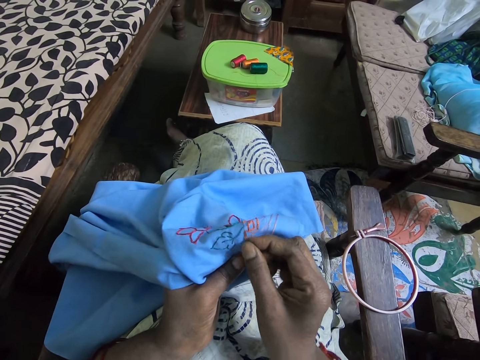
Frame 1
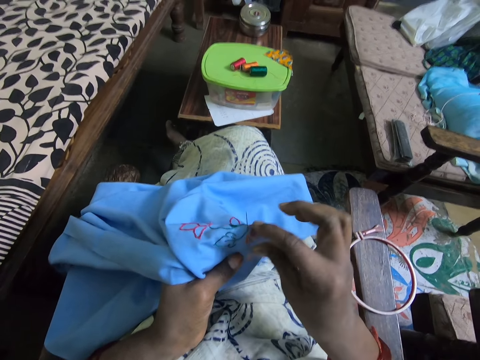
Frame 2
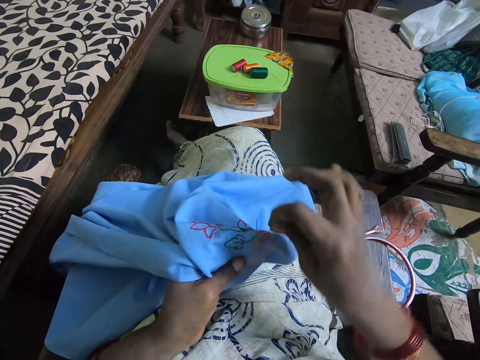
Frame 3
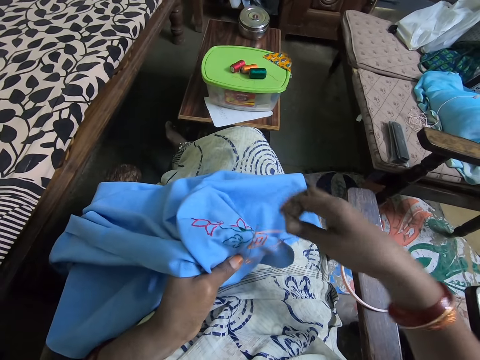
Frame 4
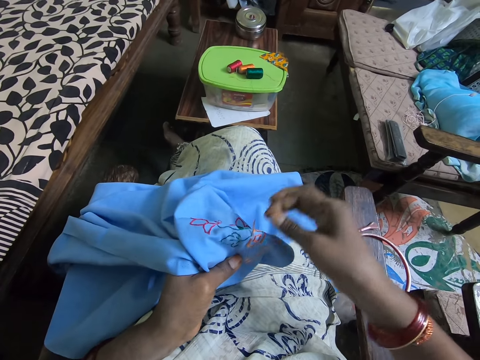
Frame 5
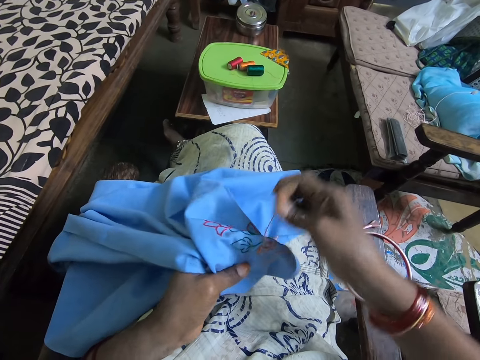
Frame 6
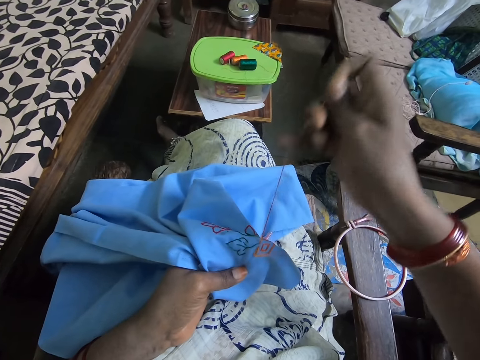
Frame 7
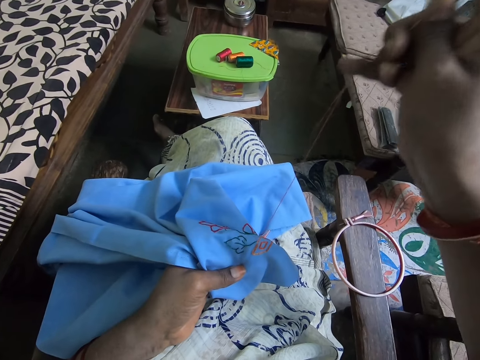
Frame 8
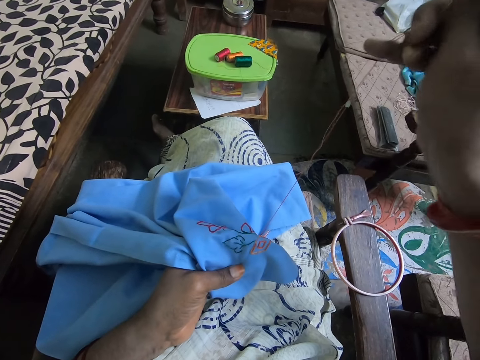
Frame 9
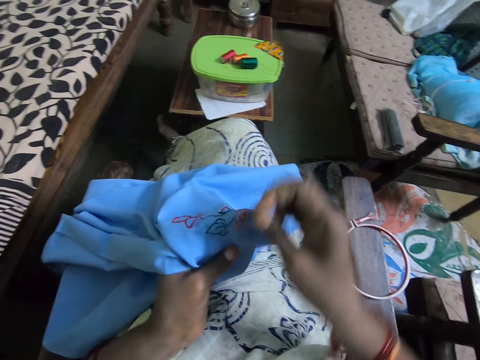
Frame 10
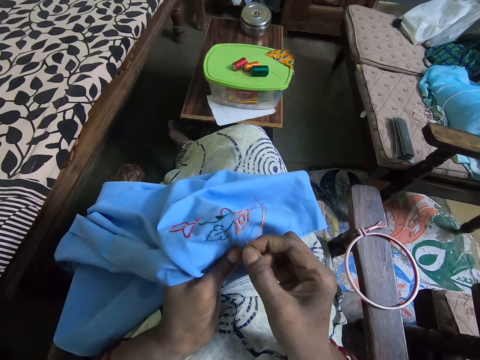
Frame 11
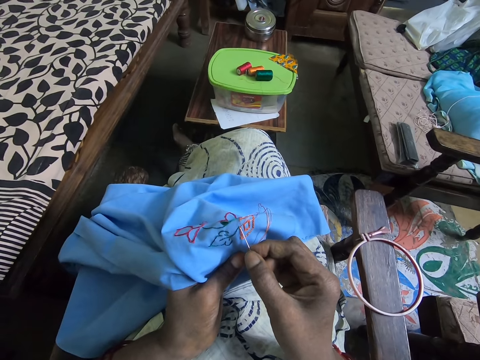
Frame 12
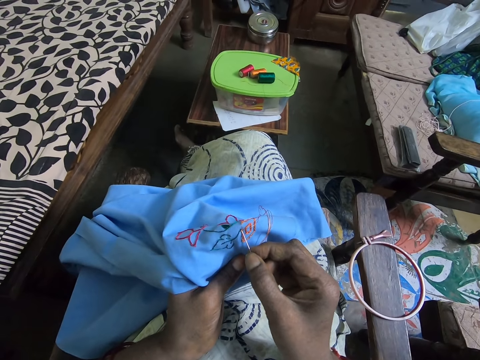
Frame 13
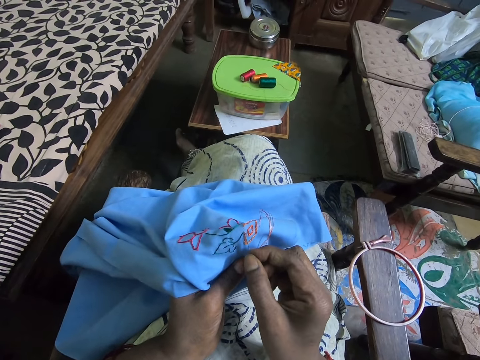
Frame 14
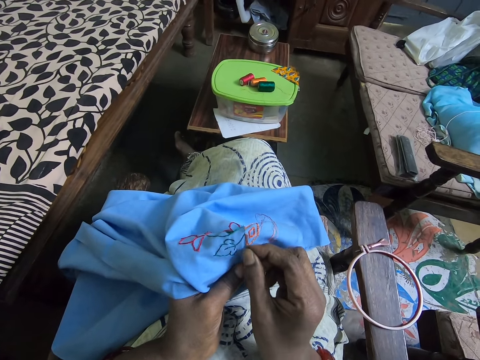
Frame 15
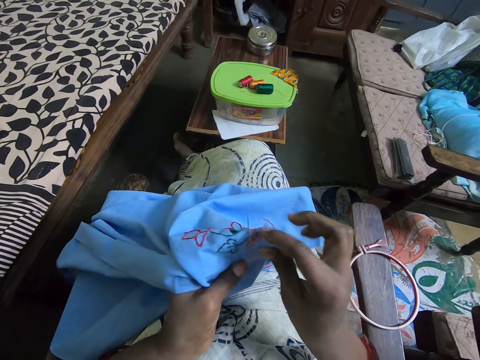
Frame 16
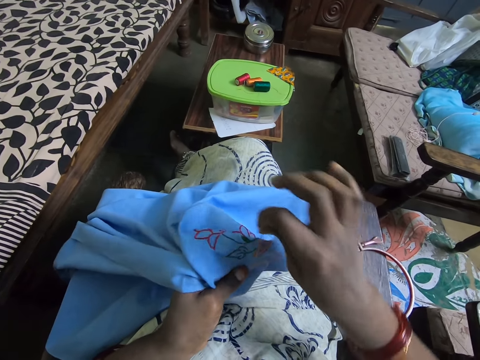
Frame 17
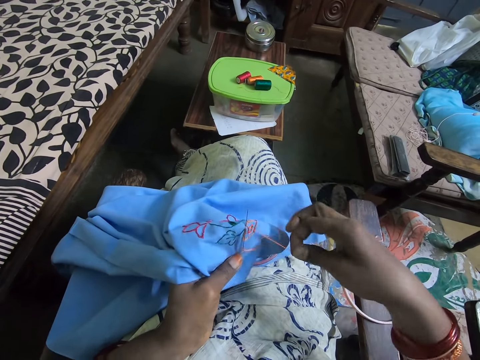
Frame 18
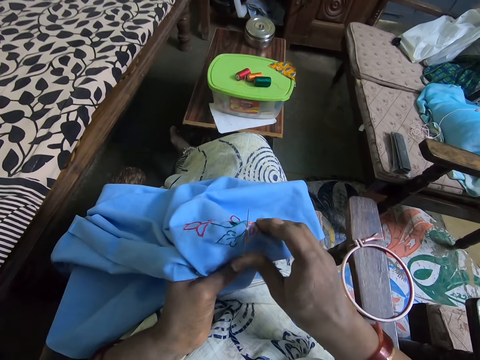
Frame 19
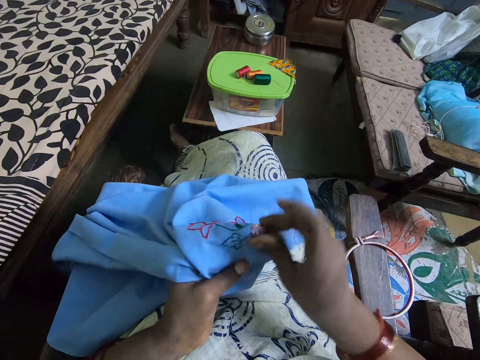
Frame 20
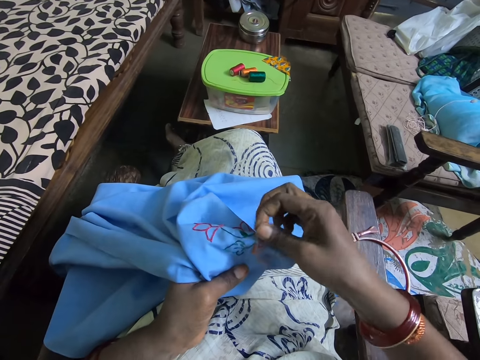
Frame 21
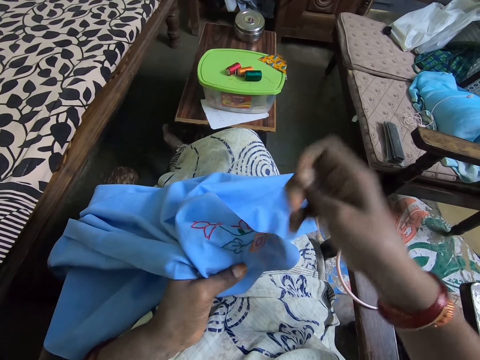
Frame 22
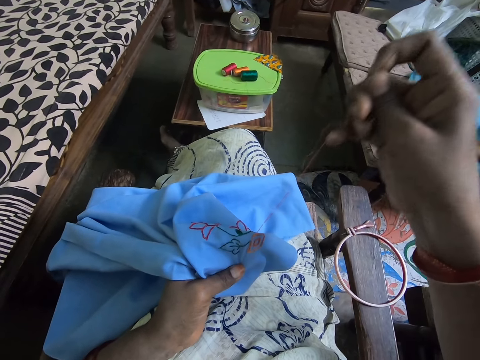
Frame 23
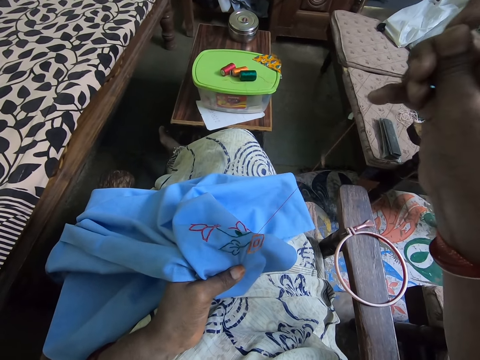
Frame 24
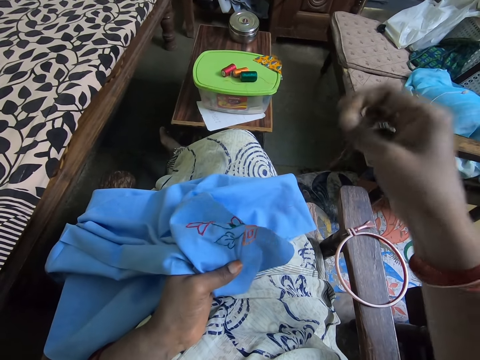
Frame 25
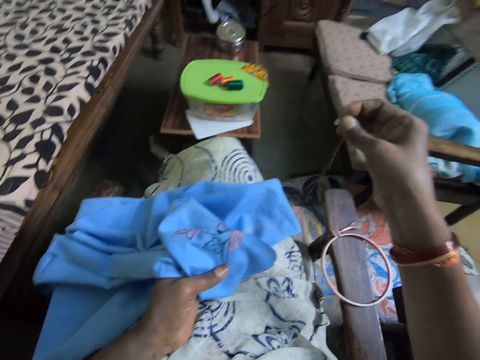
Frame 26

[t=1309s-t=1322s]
The camera wearer winds the thread around the needle. They adjust the thread. They press the needle. They pull up the needle. They sew the cloth. They pierce through the fabric with the needle. They wind the thread around the needle. They adjust the thread. They push up the needle with the finger. They pull the thread. They pull up the needle.

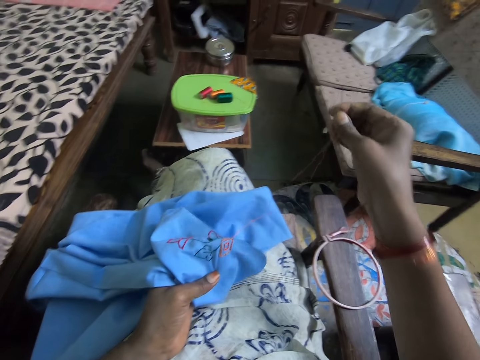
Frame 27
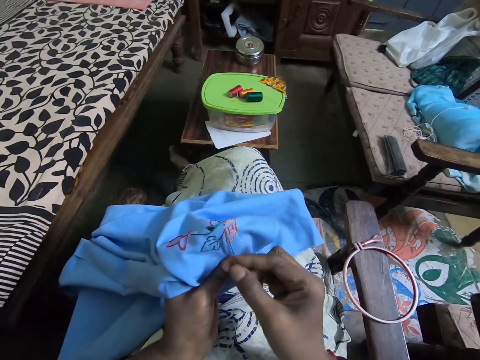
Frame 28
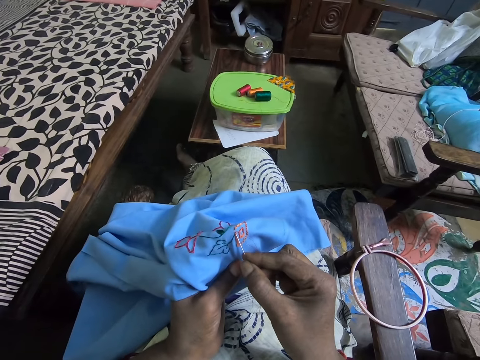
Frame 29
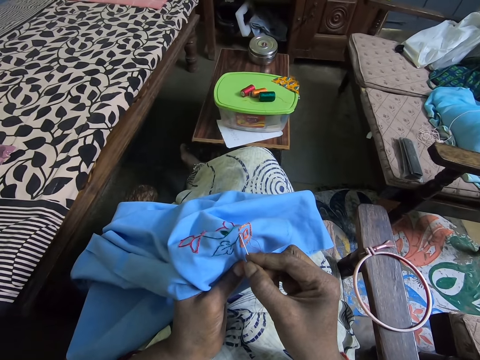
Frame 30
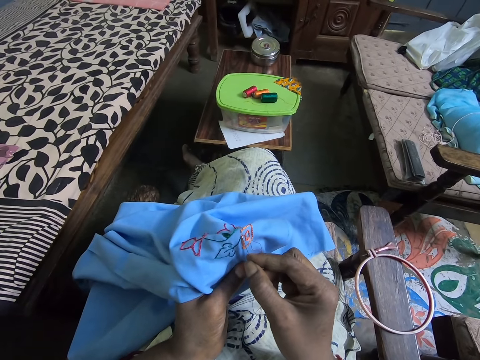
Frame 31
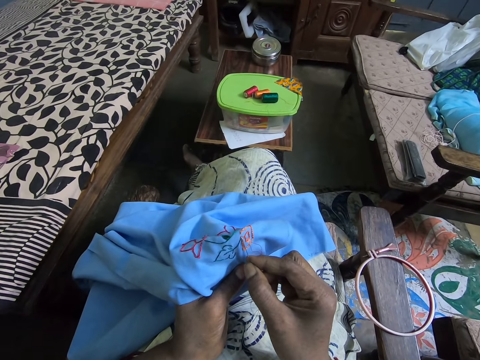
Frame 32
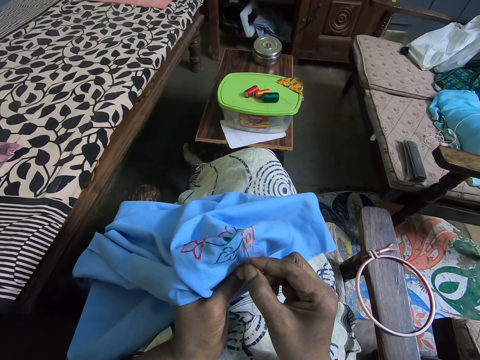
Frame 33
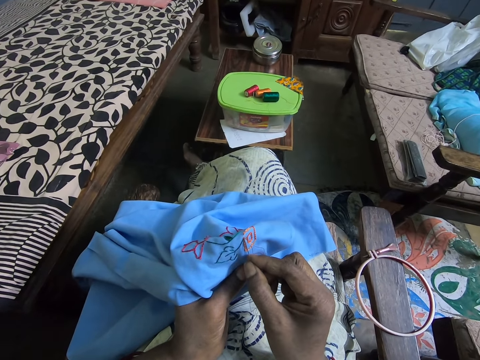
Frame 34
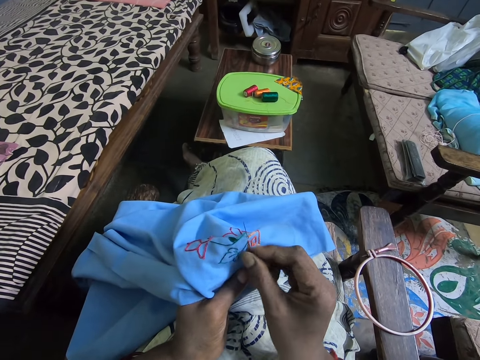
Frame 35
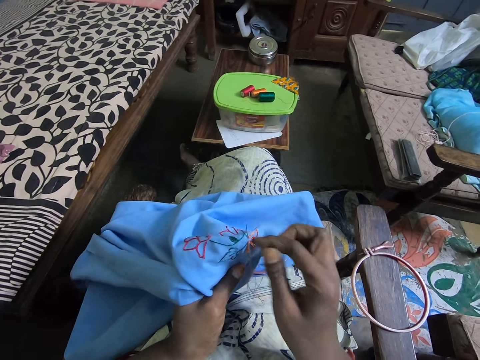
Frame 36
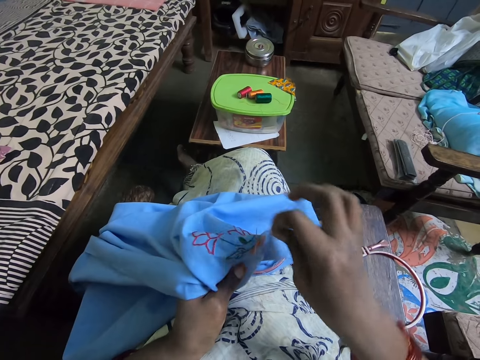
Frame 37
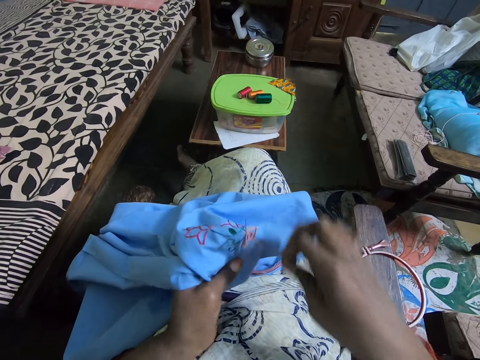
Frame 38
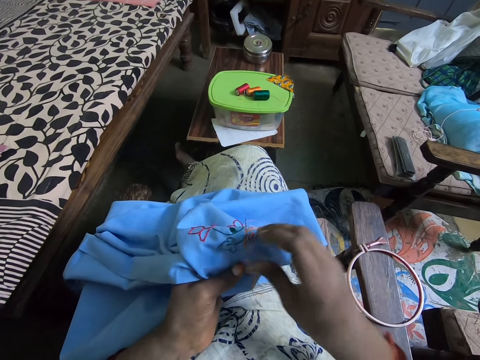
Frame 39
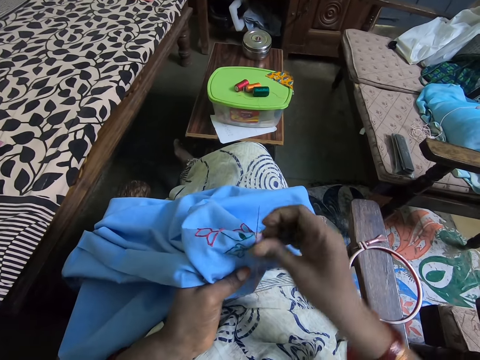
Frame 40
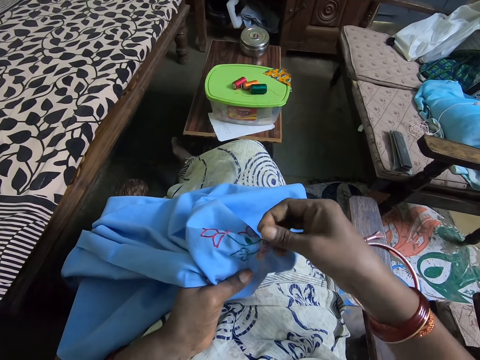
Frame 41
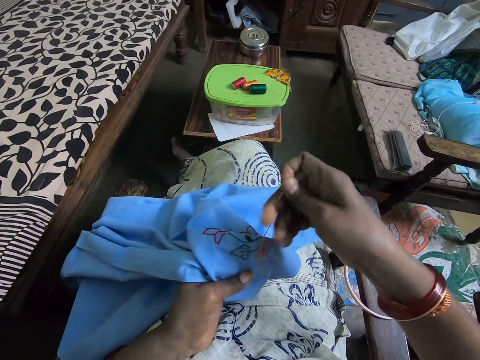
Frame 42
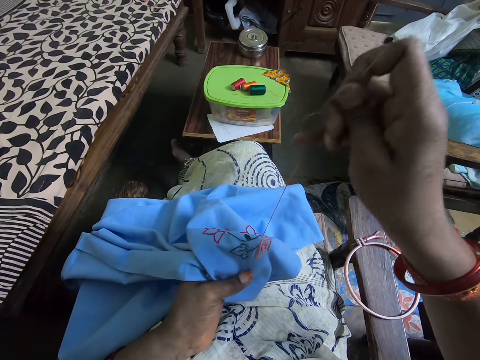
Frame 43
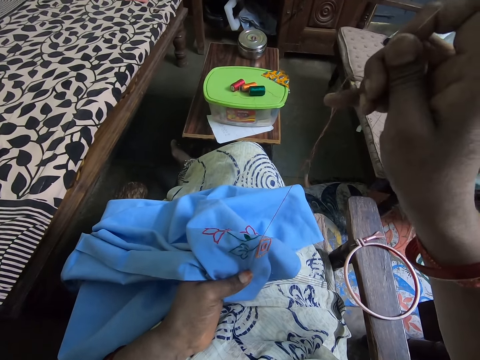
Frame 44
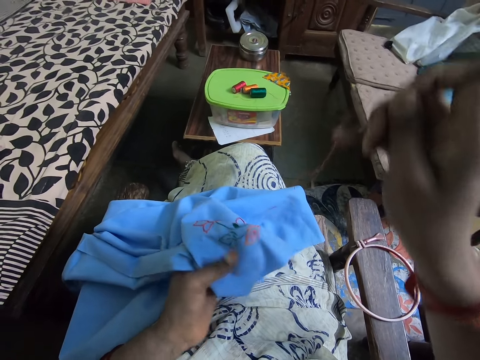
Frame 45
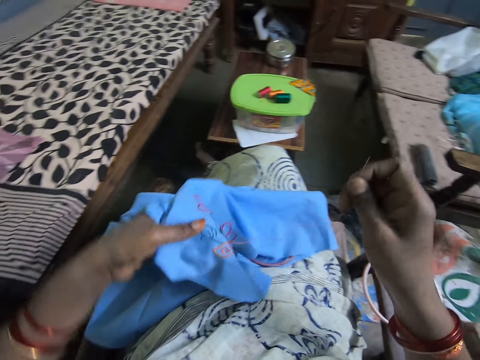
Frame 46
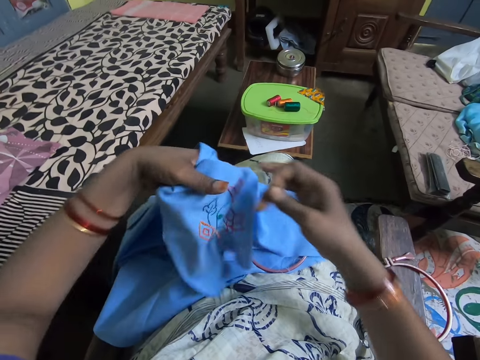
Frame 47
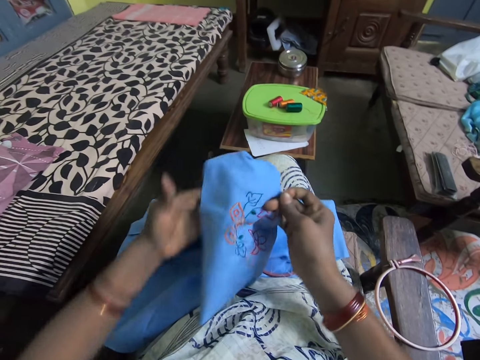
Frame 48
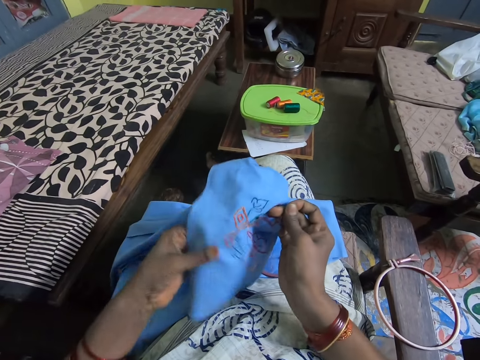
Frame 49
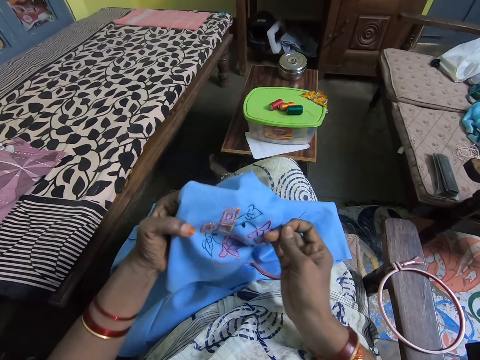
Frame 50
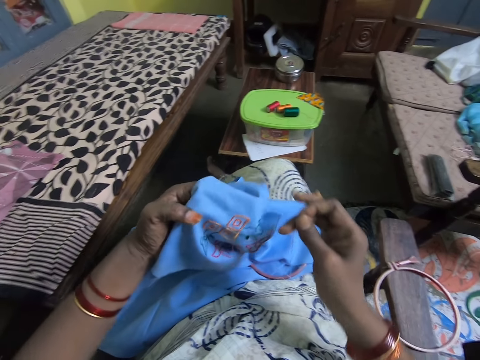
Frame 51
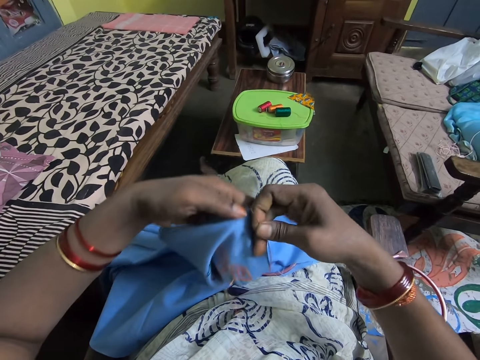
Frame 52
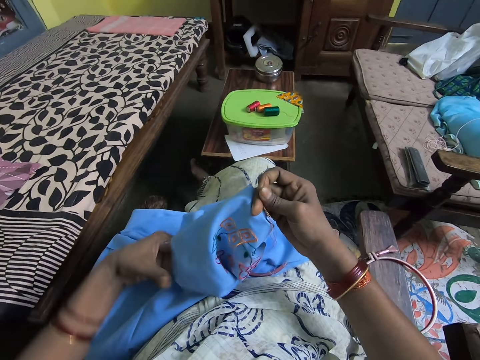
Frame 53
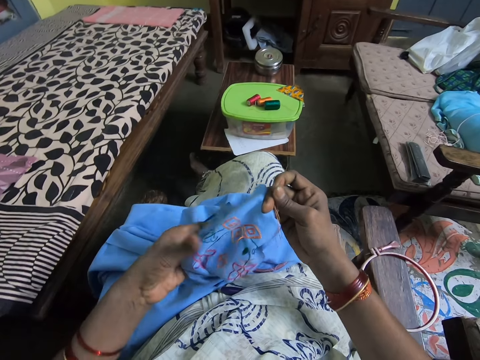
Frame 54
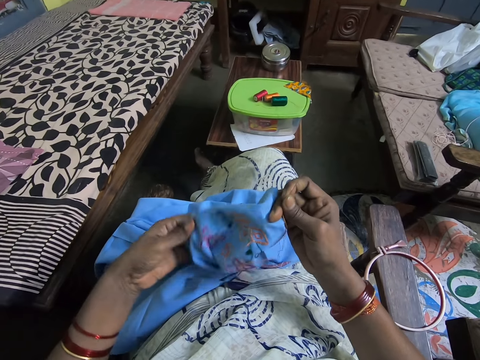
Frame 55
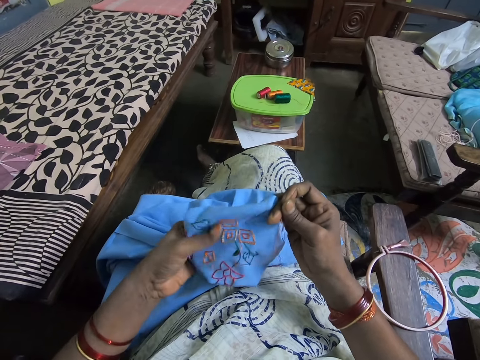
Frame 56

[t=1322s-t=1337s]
The camera wearer sews the cloth. They pierce through the fabric with the needle. They wind the thread around the needle. They adjust the thread. They push up the needle with the finger. They pull up the needle. They turn the cloth.
